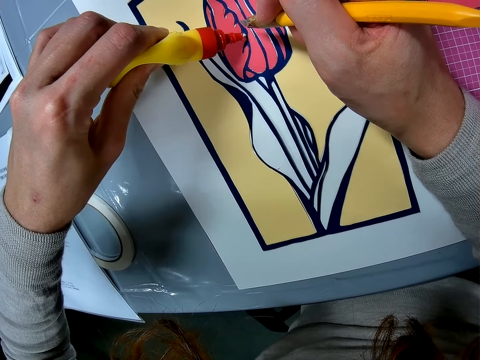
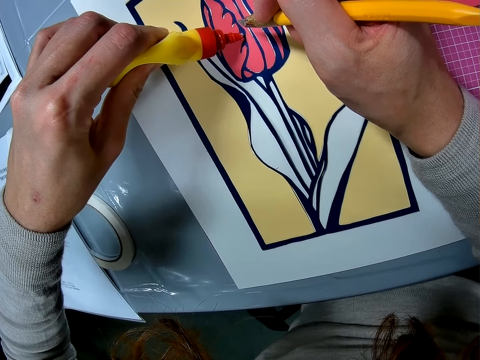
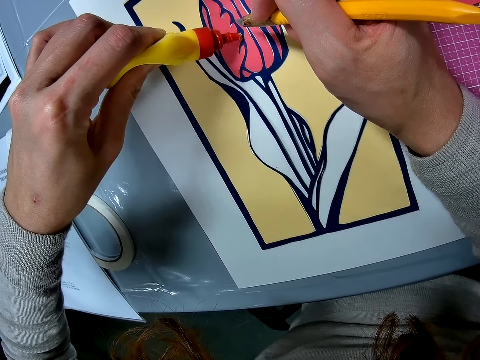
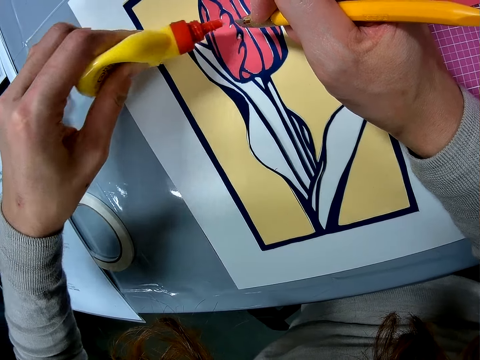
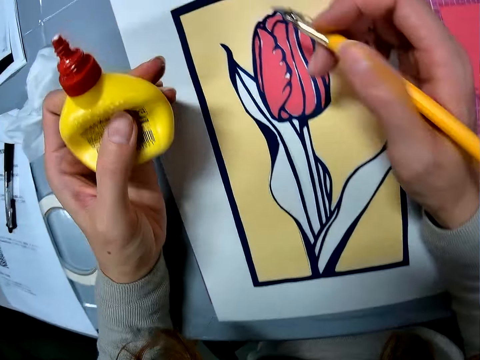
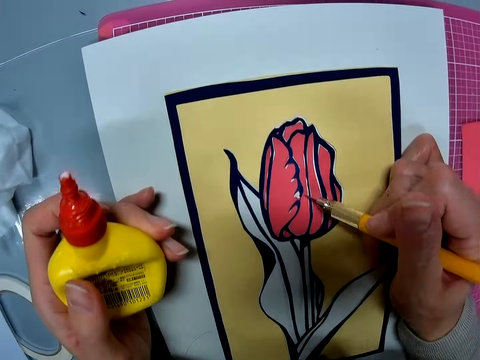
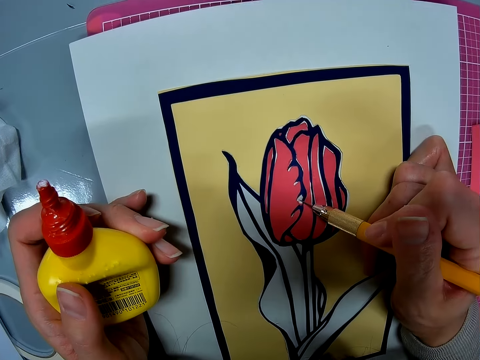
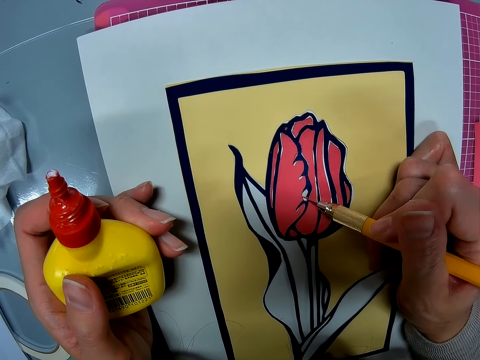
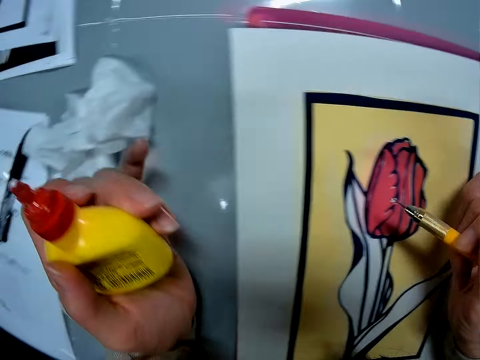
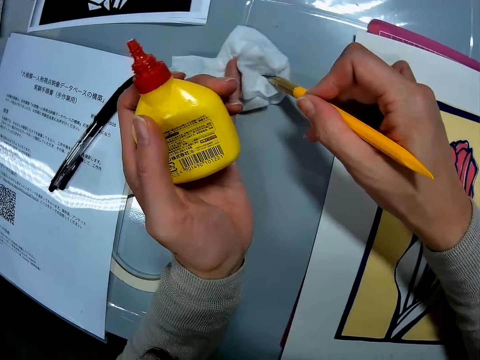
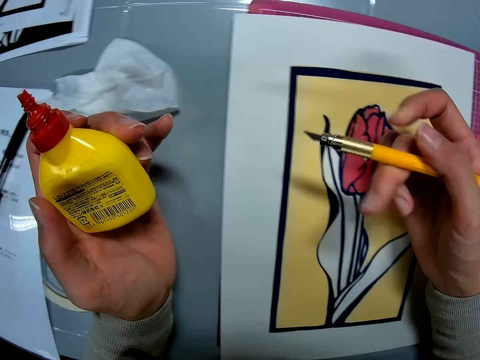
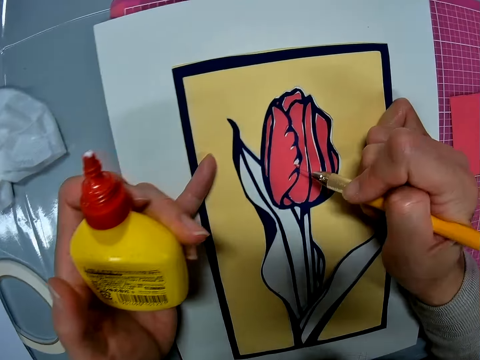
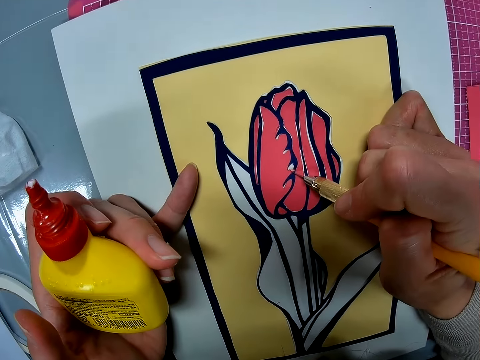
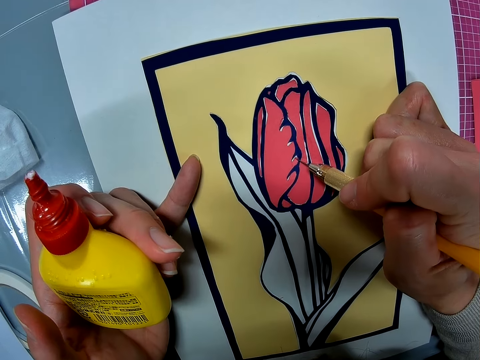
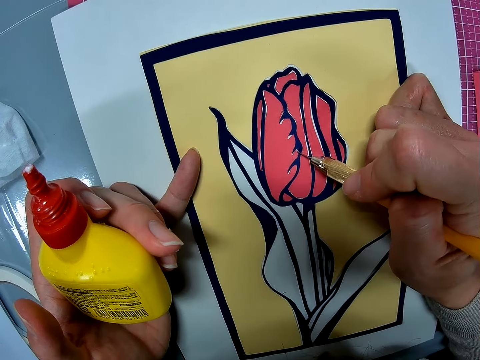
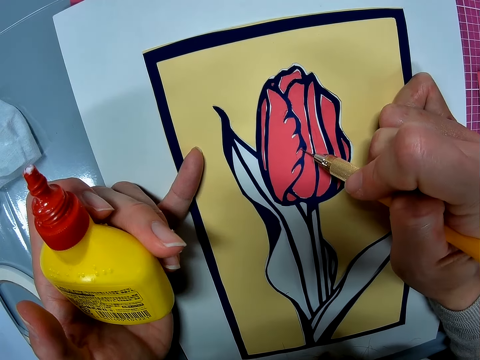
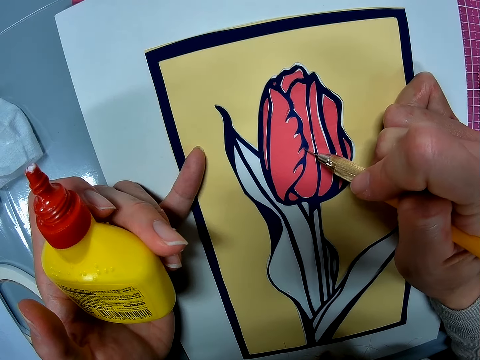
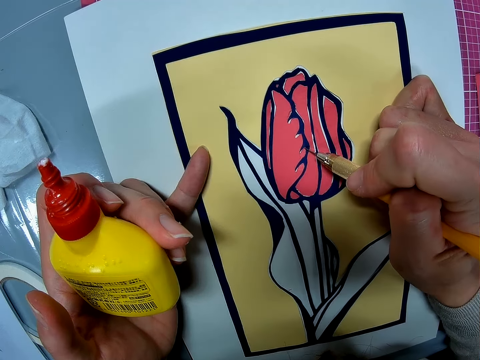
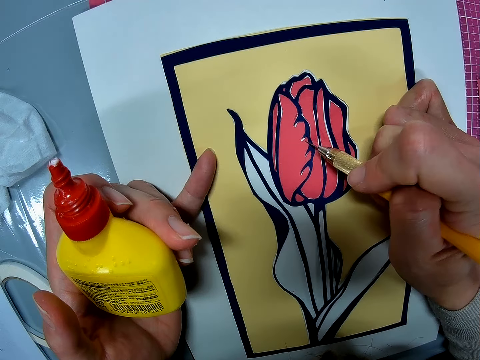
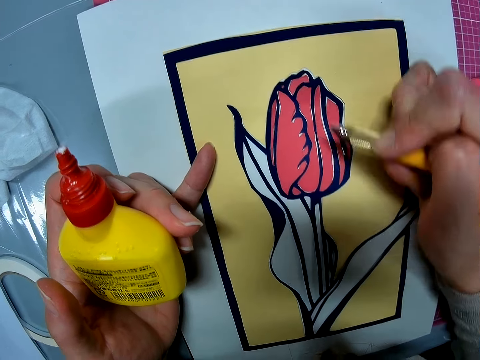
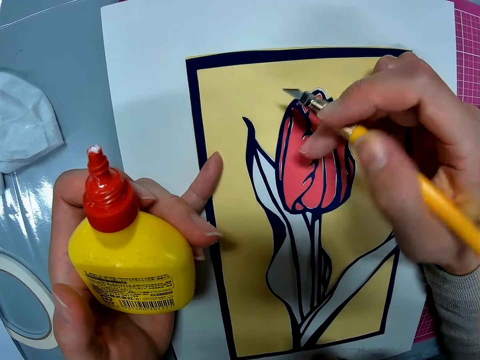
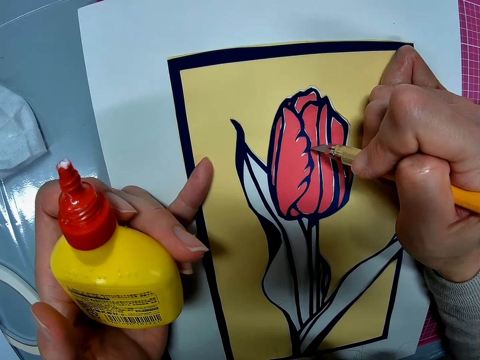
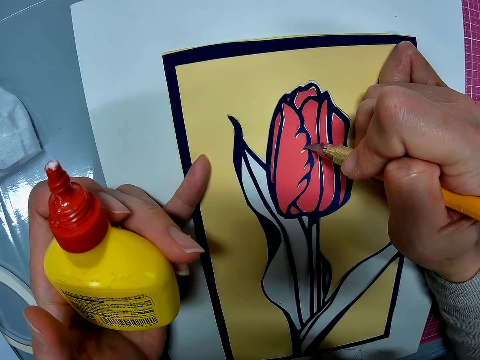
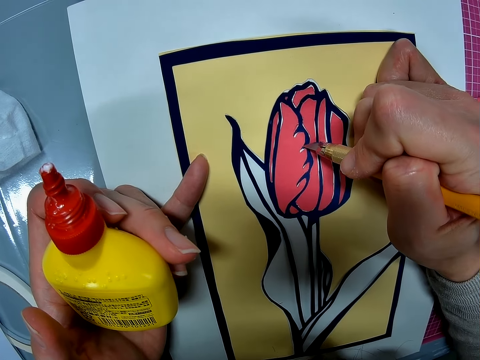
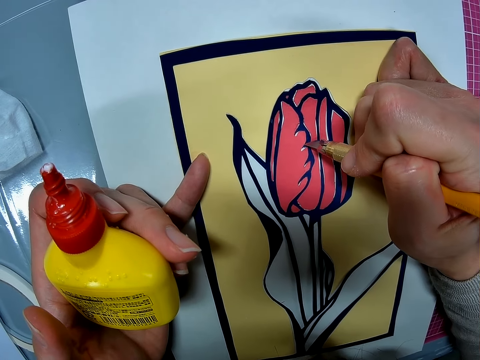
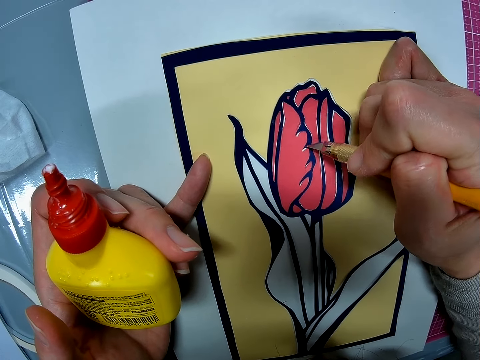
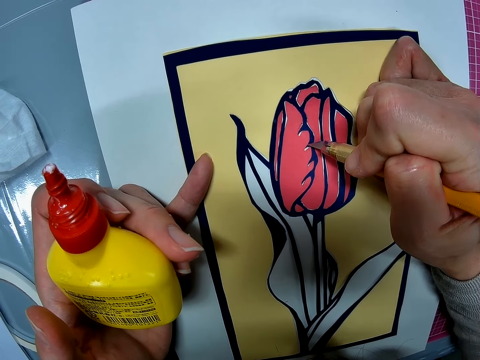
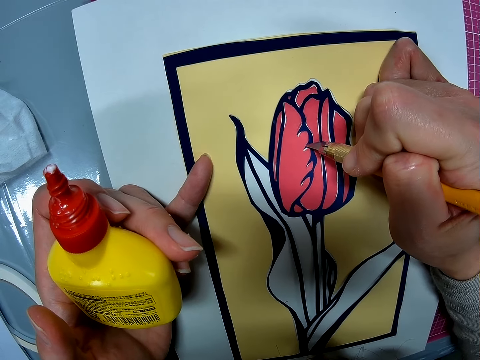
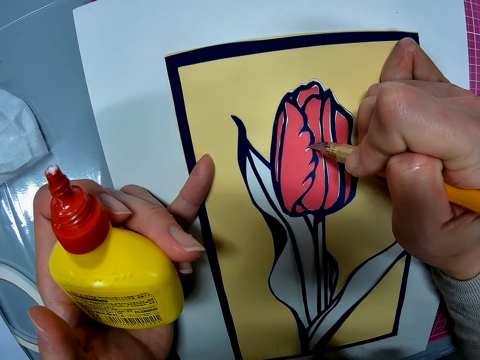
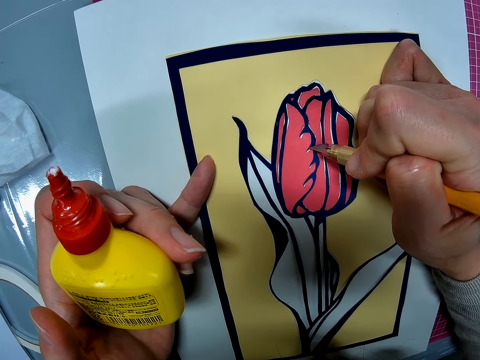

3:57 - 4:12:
The camera wearer adjusts the hobby knife. They adjust paper on the card stock with the hobby knife. They wipe off the tip of the hobby knife with a napkin. They adjust paper on the card stock with the hobby knife. They adjust the hobby knife. They adjust paper on the card stock with the hobby knife.

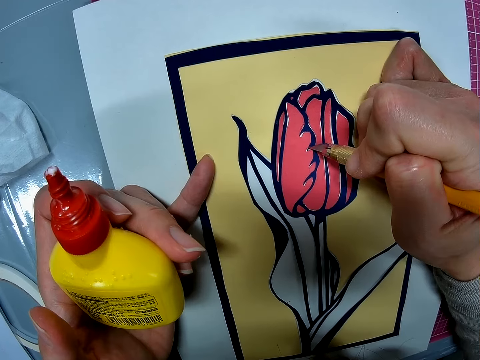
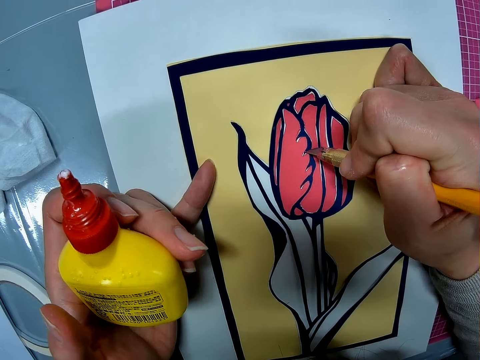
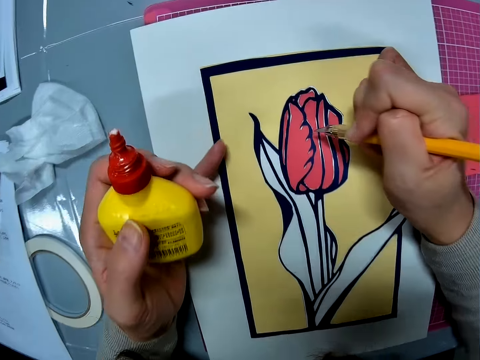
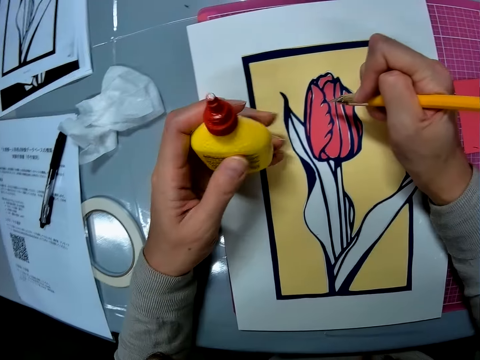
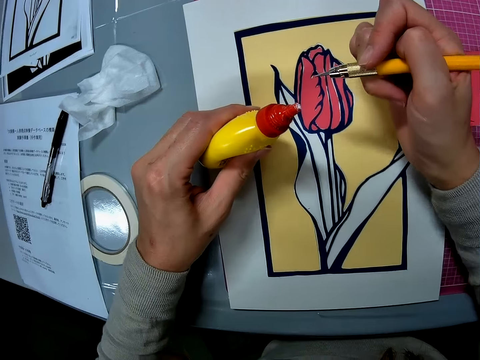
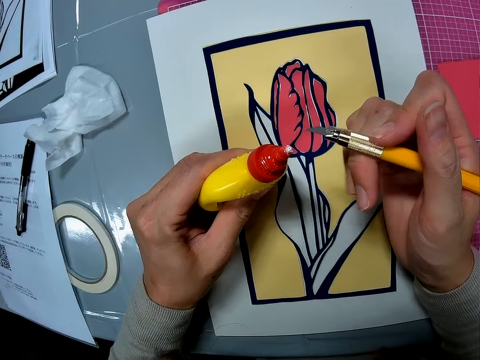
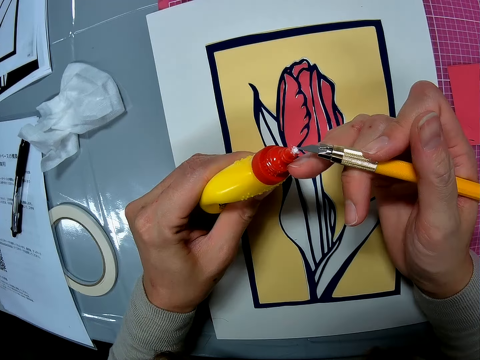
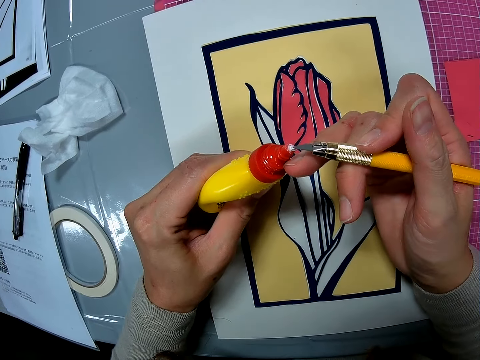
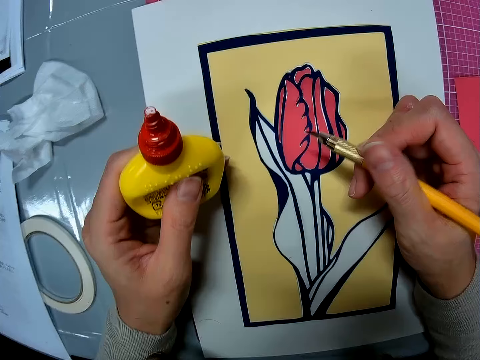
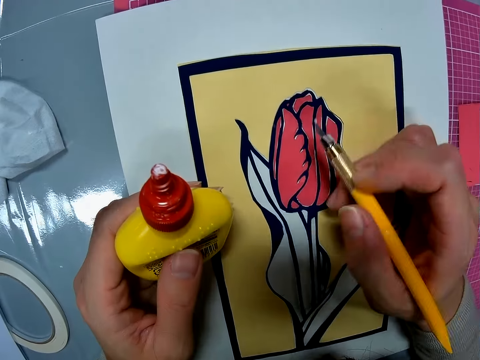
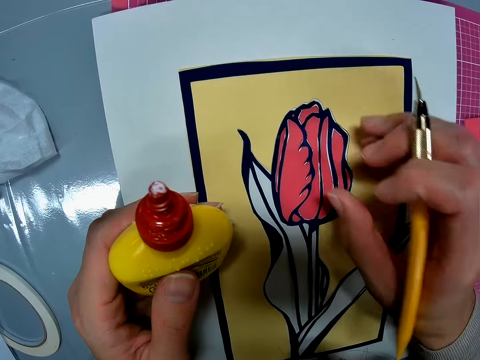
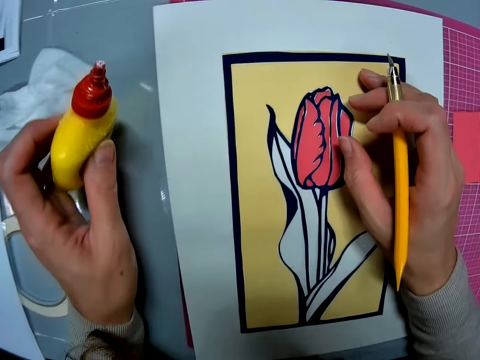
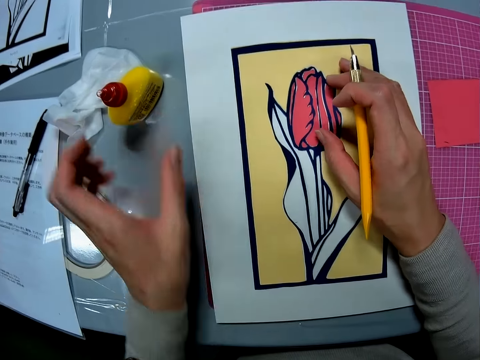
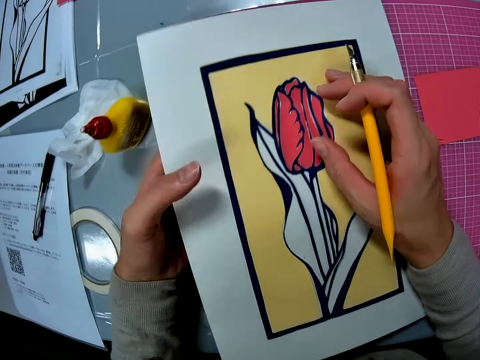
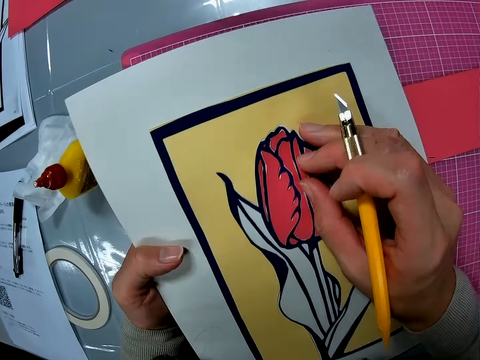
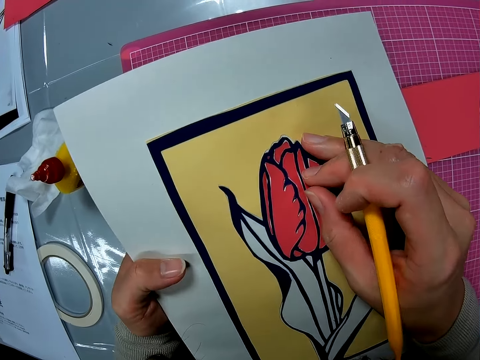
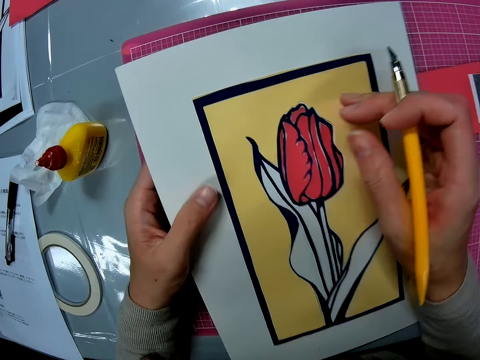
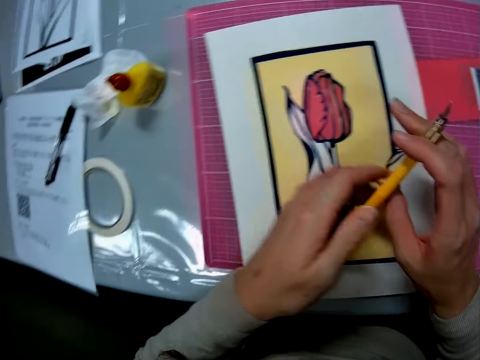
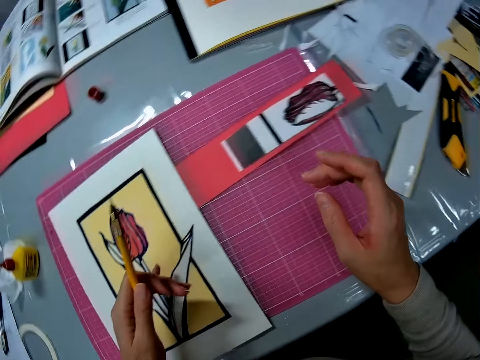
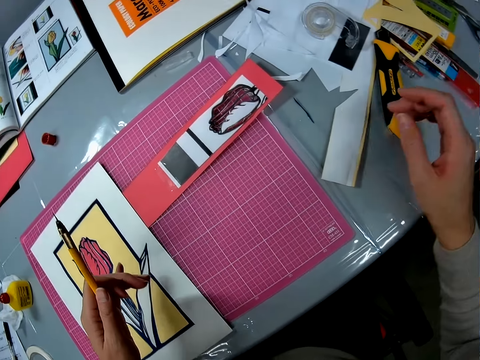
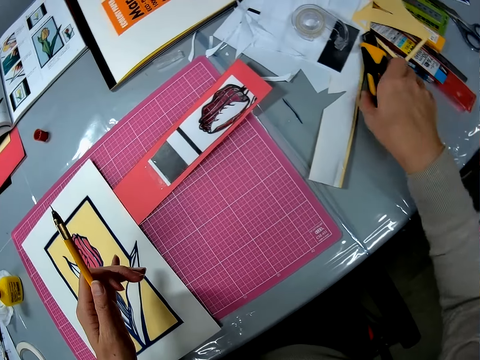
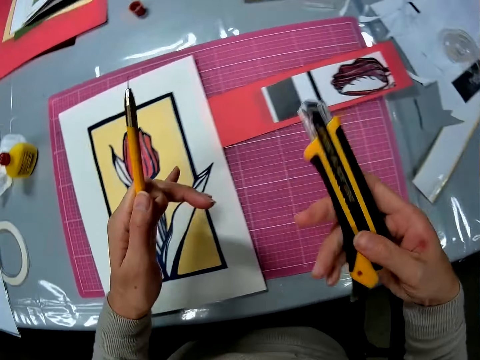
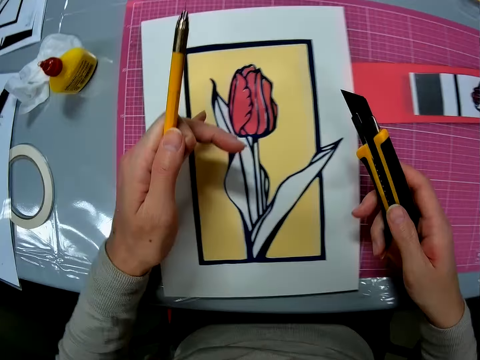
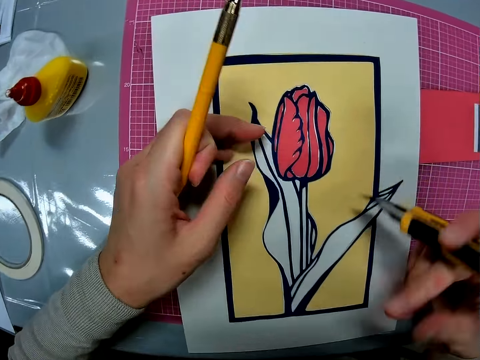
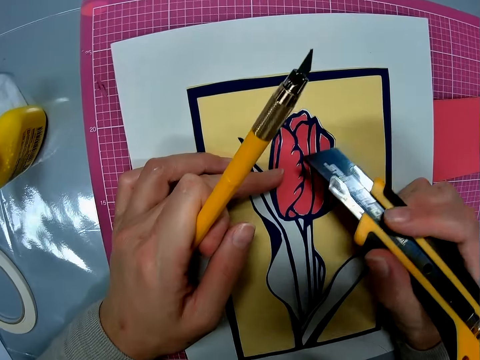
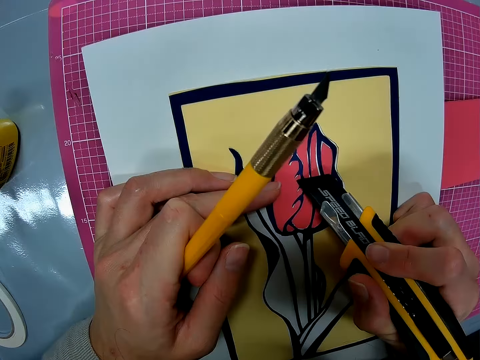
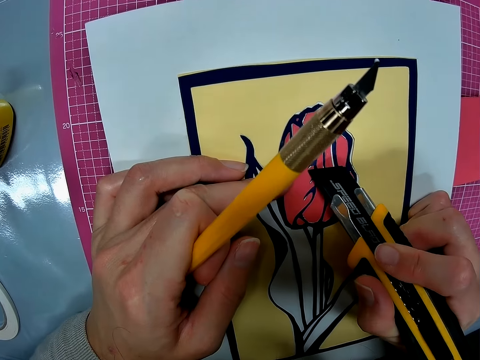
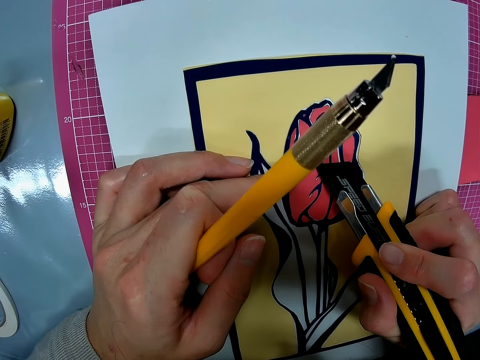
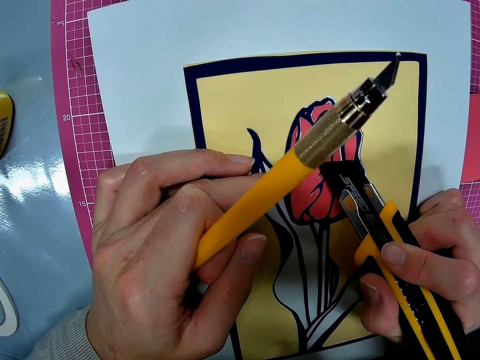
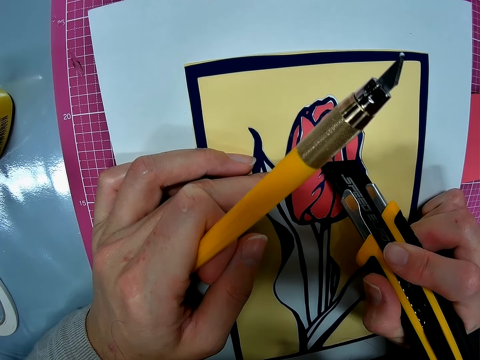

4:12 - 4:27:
The camera wearer picks a little glue from the glue container with the tip of the cutter. He adds the glue to a surface of the wall art. He drops the glue container on the table. He lifts the wall art with his left hand. He drops the wall art on the table. He passes the cutter to his left hand. He picks up another cutter or utility knife from the table with his right hand. He adjusts the utility knife. He uses the cutter on his right hand on the wall art on the table.
